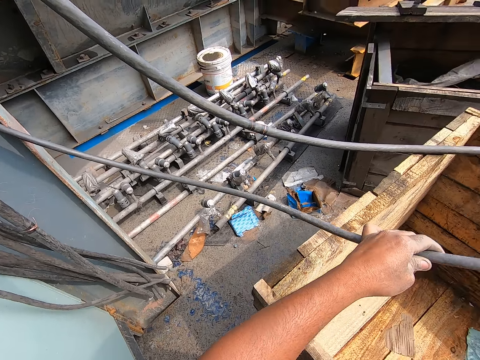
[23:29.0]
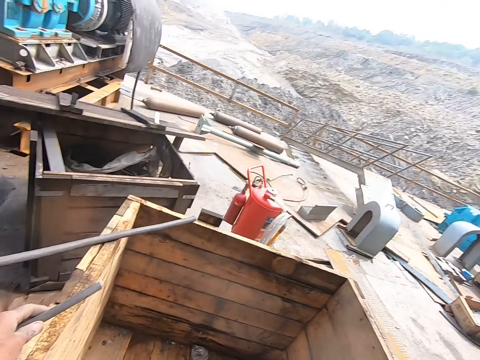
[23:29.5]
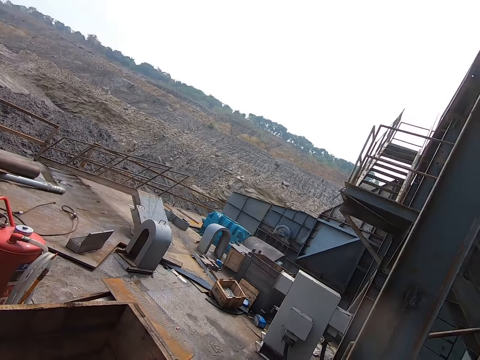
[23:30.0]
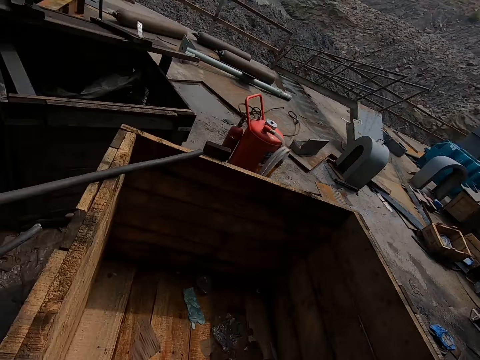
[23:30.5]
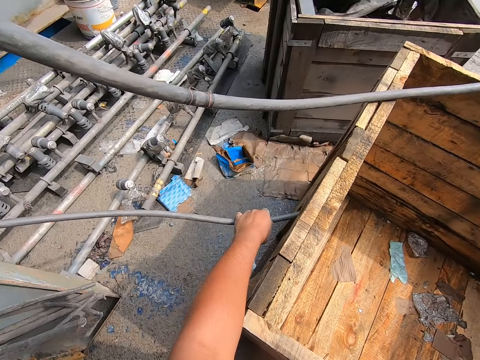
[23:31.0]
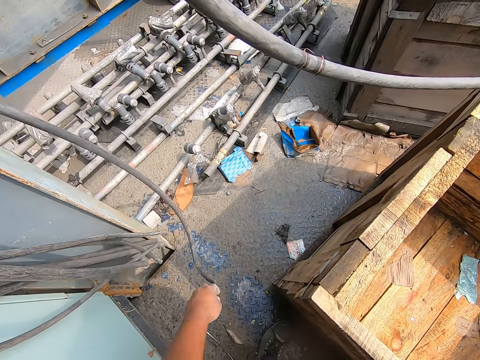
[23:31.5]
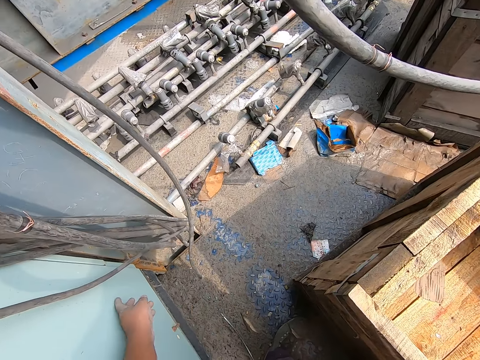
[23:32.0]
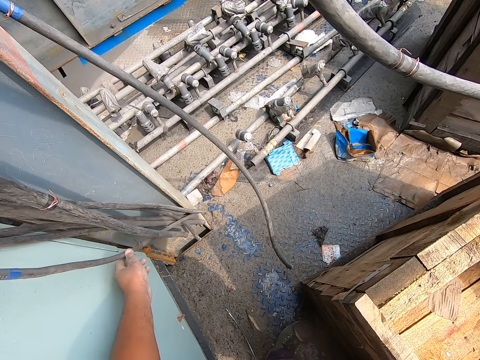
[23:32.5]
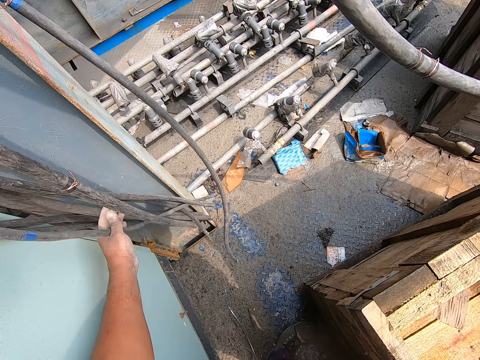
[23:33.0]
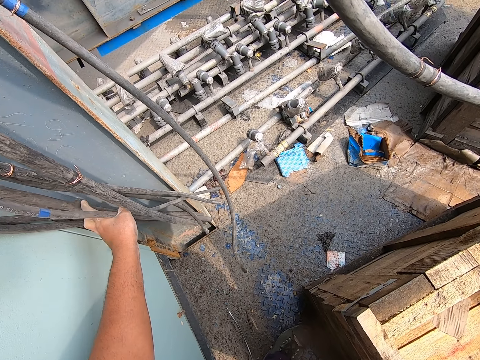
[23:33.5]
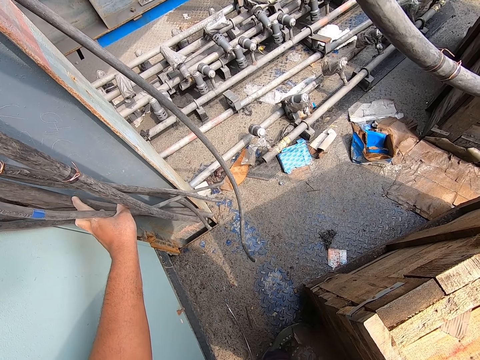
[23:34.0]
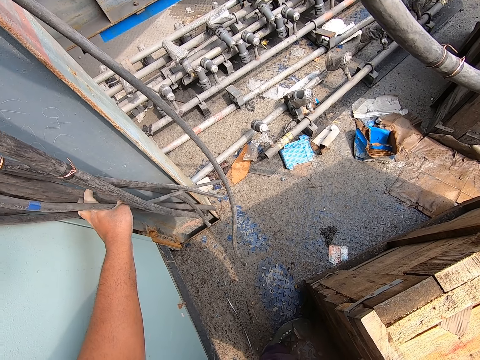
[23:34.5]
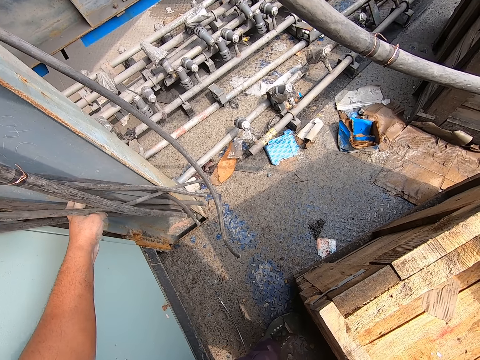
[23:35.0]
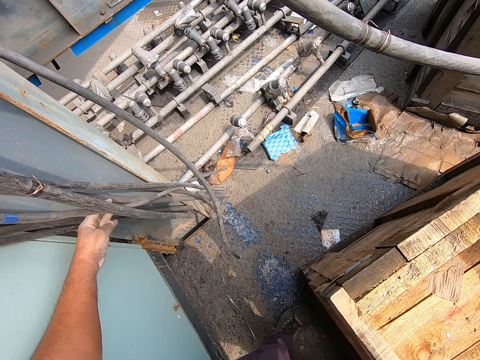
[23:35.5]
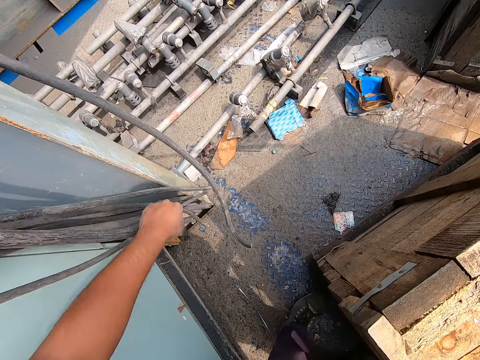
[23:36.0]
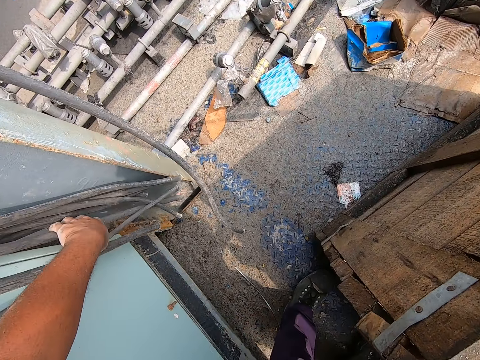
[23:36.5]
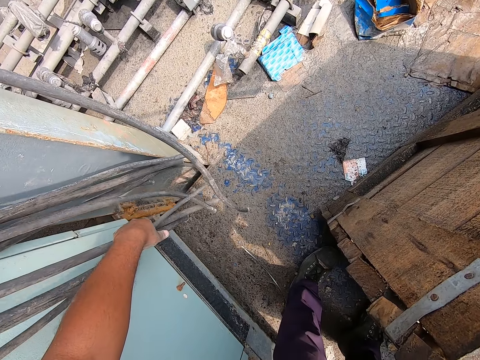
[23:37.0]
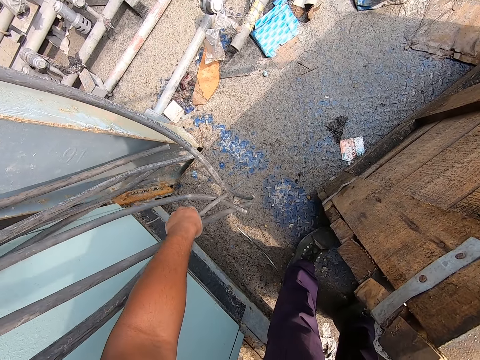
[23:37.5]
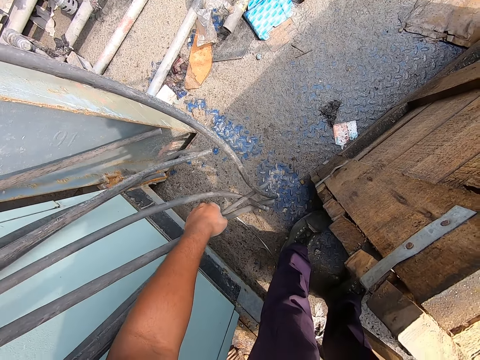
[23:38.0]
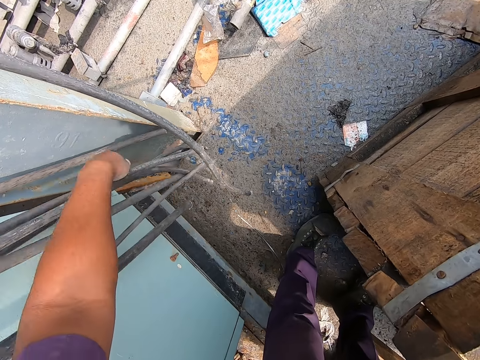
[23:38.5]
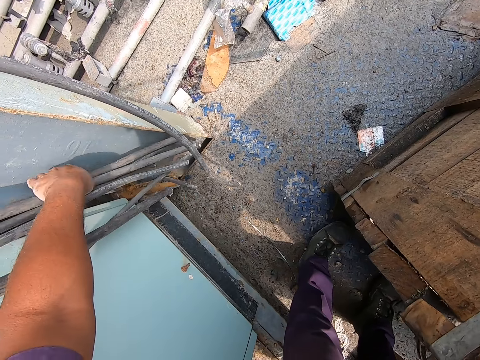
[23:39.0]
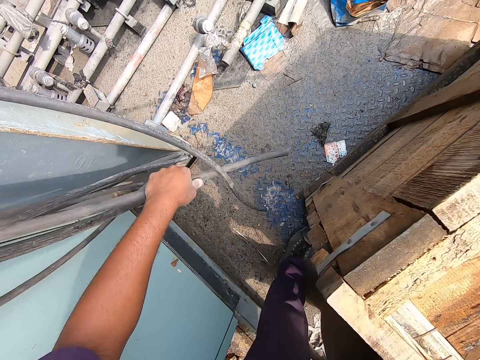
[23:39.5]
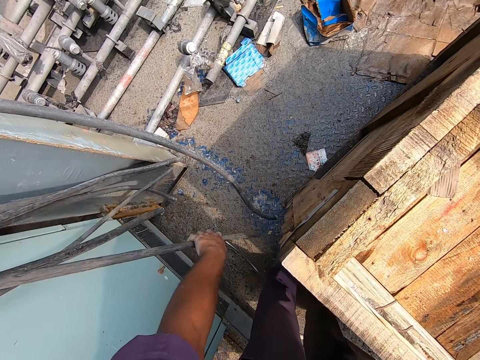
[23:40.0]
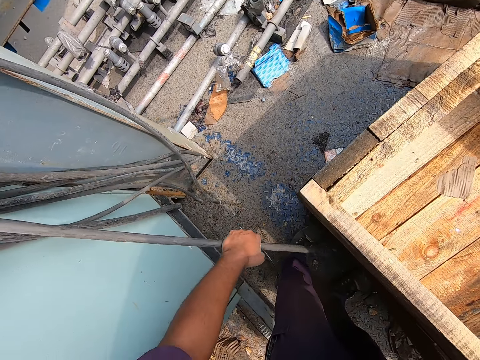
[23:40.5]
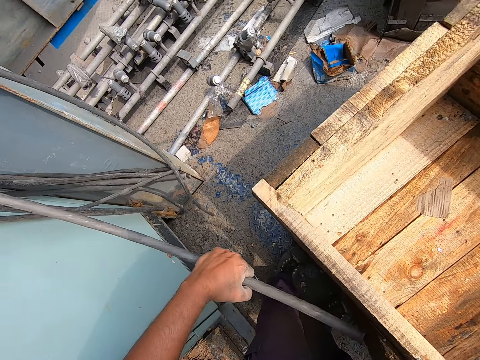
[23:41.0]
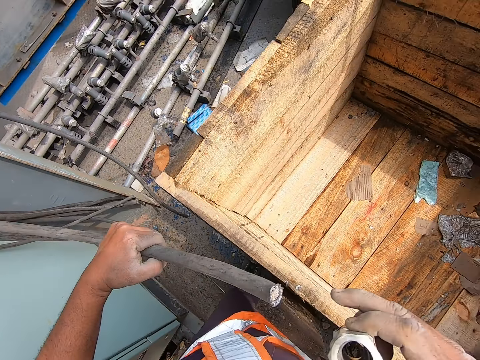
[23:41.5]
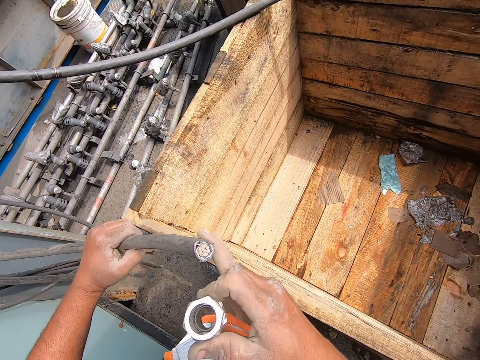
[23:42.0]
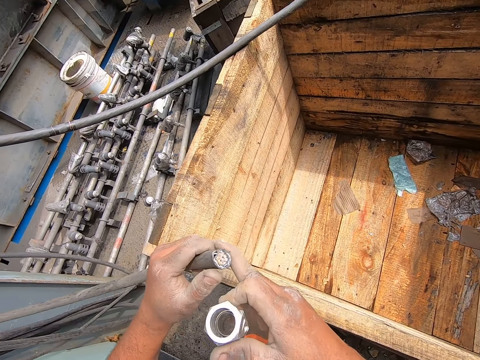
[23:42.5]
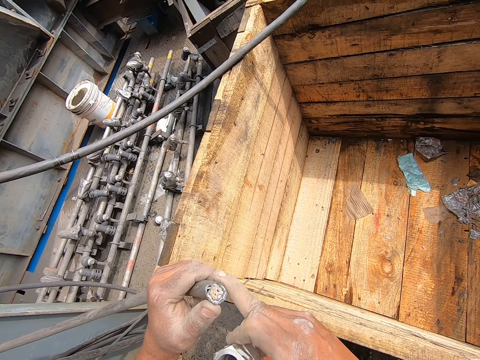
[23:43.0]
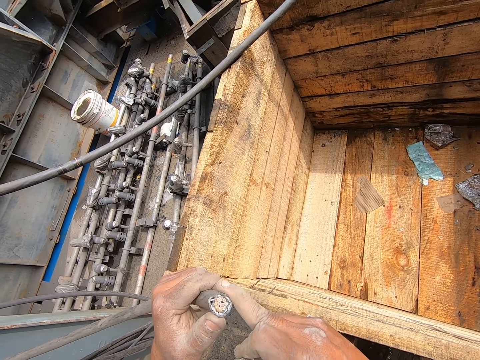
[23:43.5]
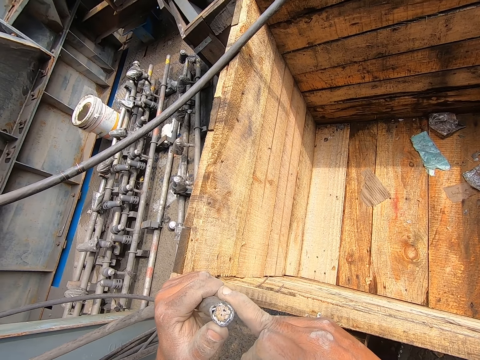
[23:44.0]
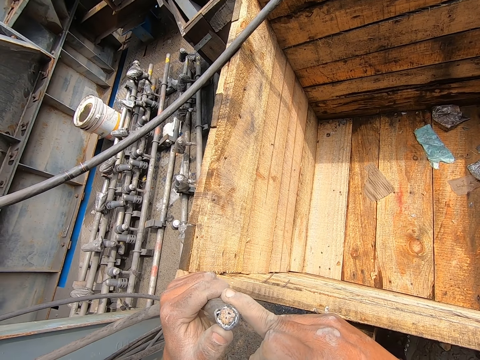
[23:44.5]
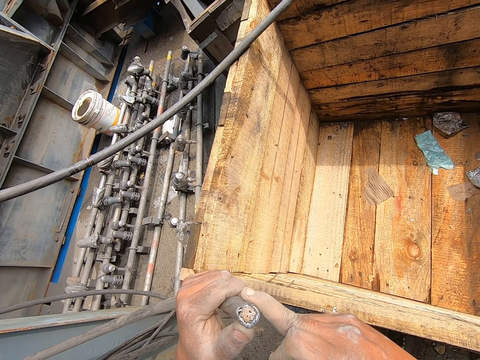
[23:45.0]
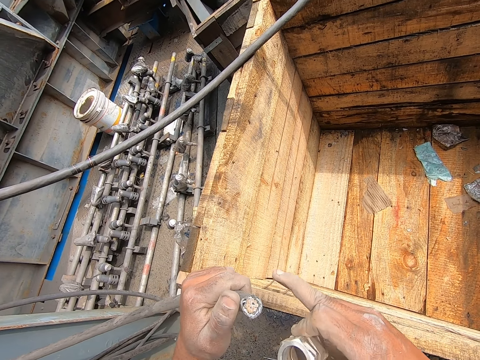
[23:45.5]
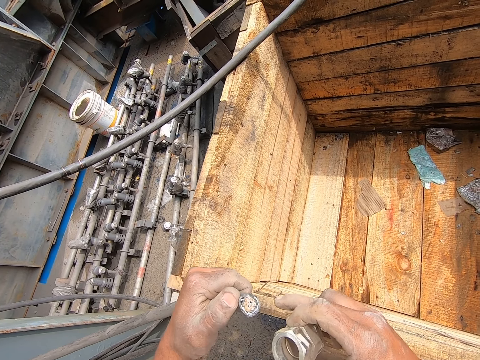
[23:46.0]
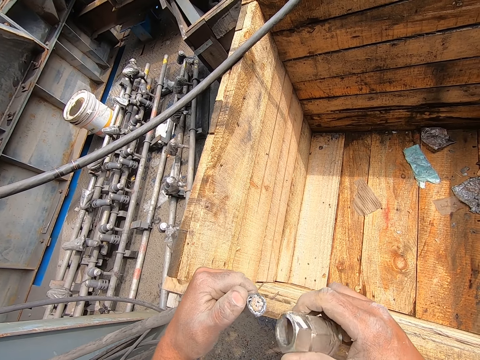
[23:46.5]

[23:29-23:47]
The camera wearer drops the cable and returns the cable. They touch the cables. They pick up the cable and pull the cable. They look at the cable.

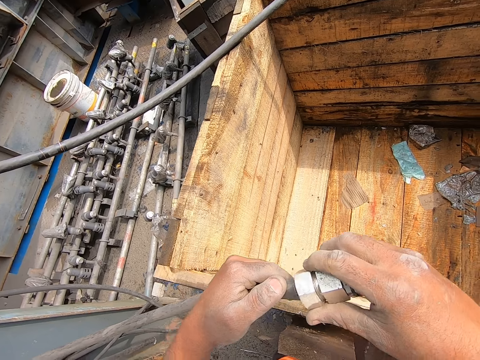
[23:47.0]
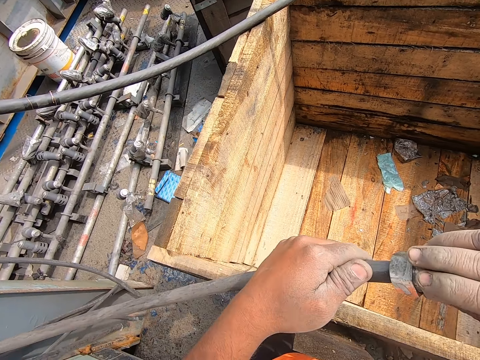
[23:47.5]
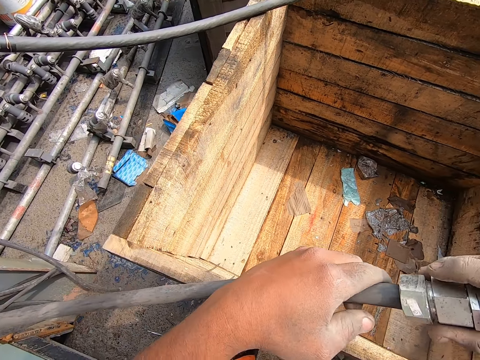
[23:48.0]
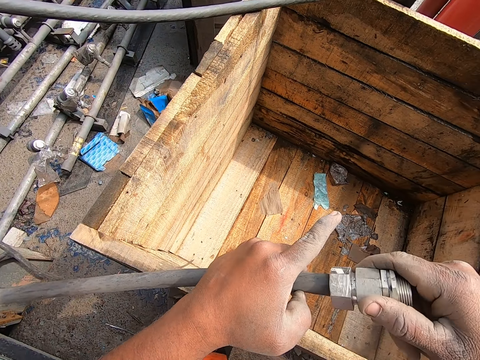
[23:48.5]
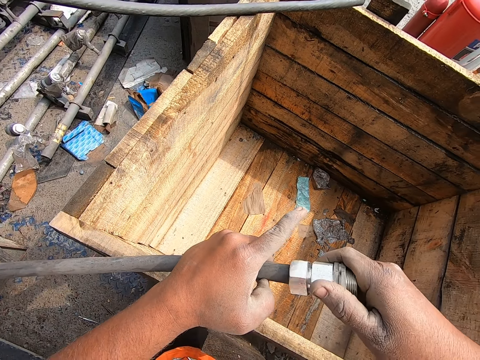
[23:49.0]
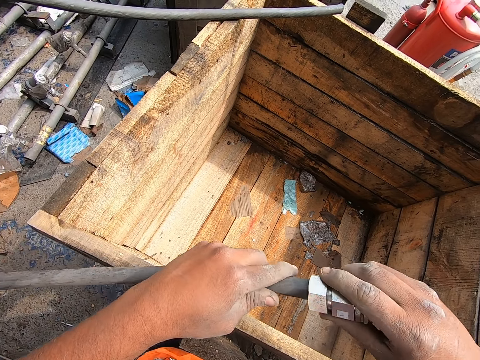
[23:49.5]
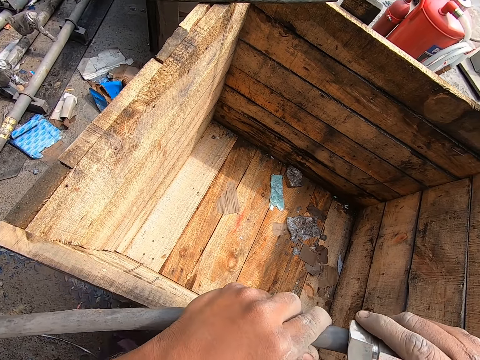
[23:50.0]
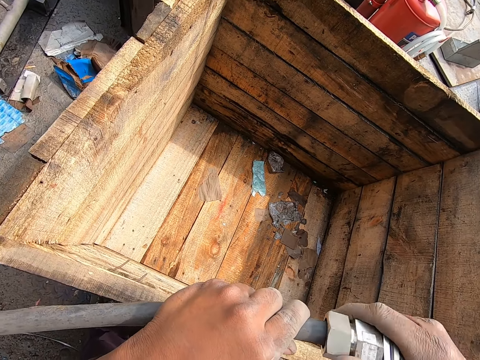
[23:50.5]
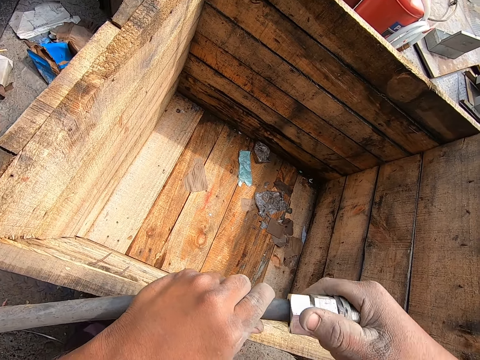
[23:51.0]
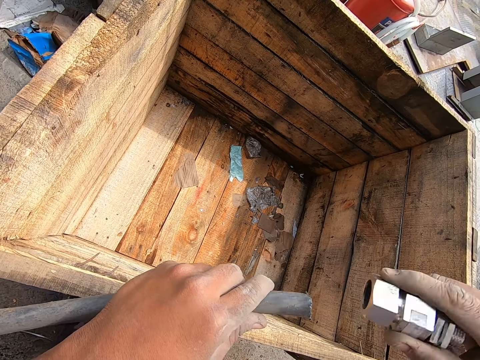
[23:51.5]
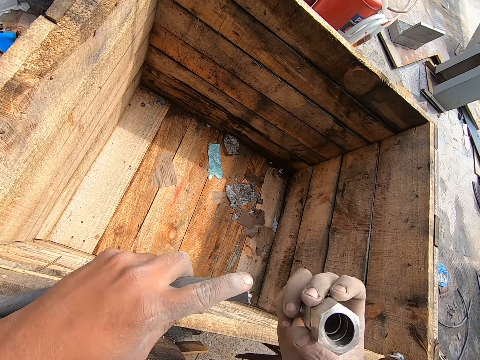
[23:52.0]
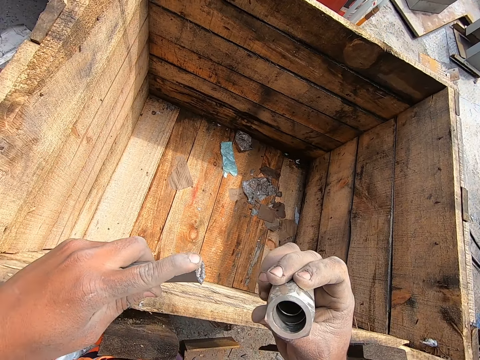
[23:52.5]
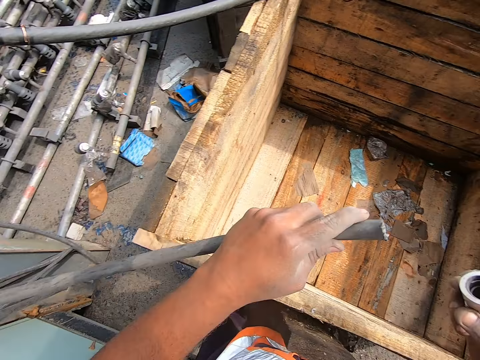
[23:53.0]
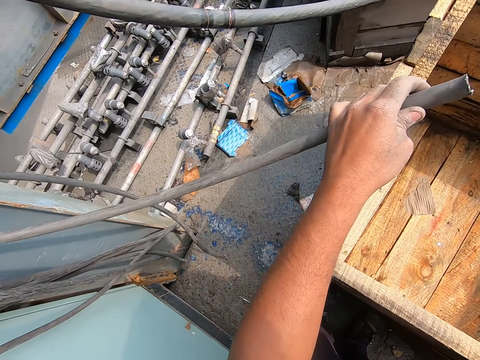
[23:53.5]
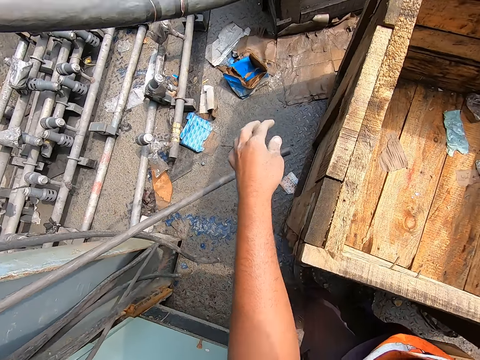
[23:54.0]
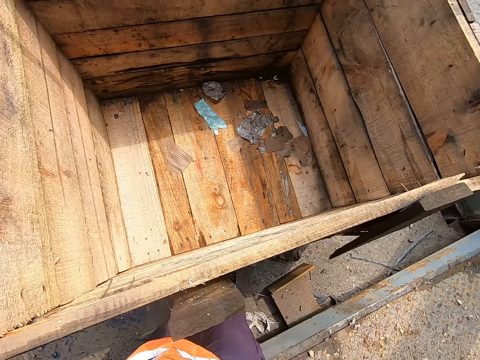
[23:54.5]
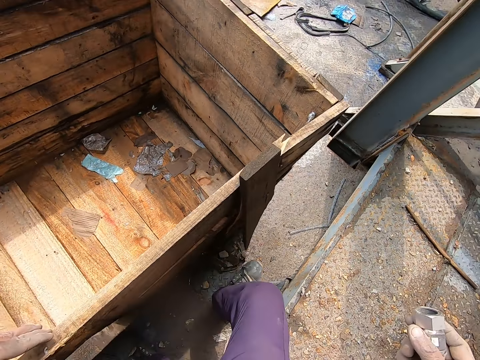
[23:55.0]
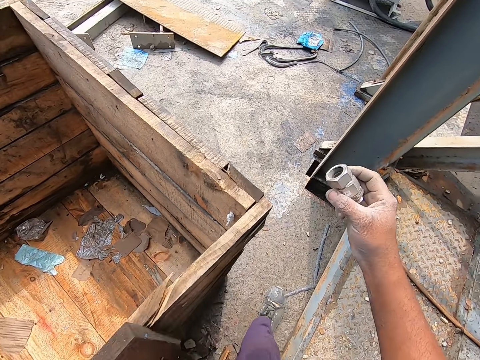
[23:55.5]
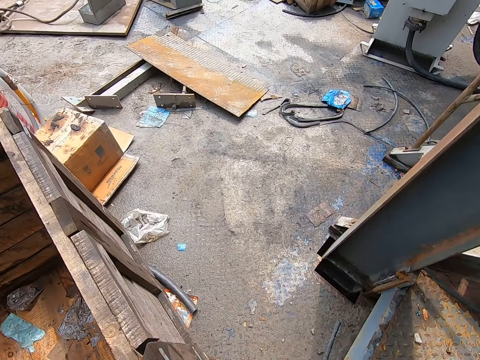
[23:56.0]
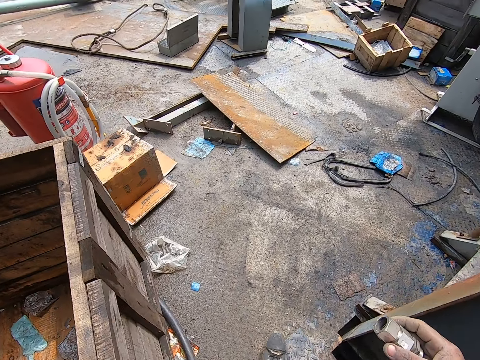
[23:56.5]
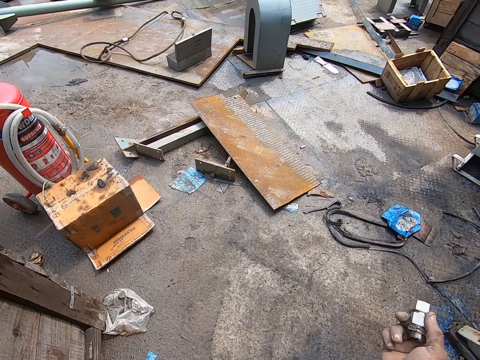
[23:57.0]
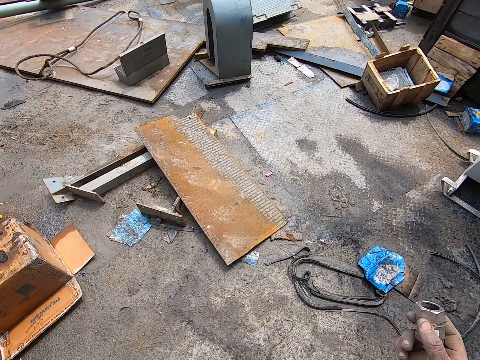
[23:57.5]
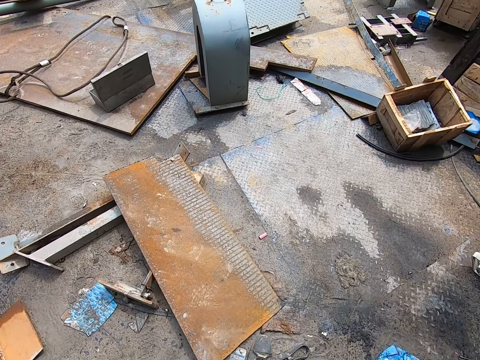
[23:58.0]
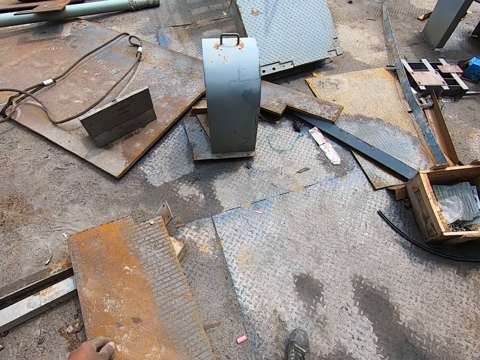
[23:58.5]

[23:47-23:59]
The camera wearer inserts the cable in the bolt. They remove the cable from the bolt. They return the cable. They drop the cable. They walk around the construction site.
